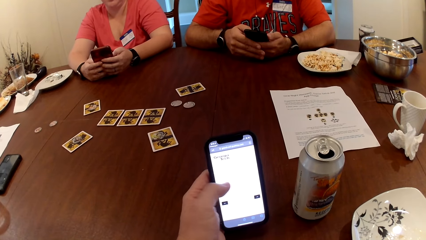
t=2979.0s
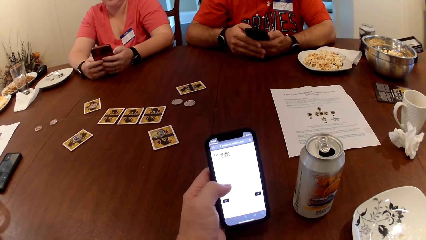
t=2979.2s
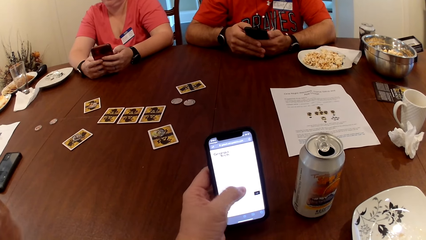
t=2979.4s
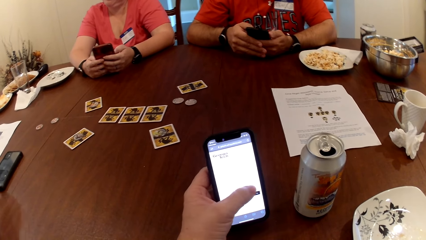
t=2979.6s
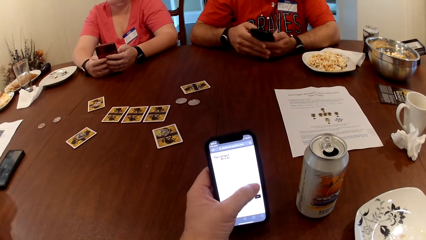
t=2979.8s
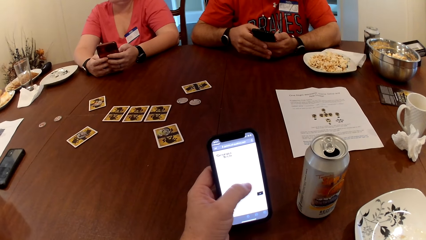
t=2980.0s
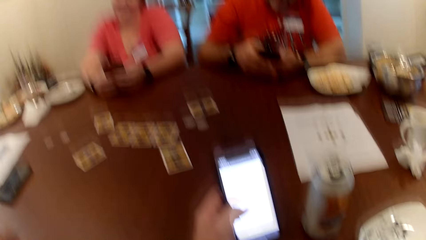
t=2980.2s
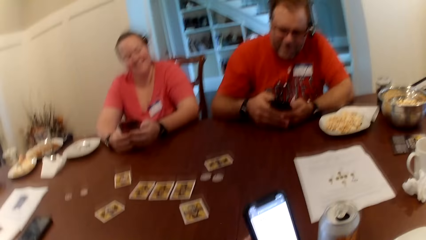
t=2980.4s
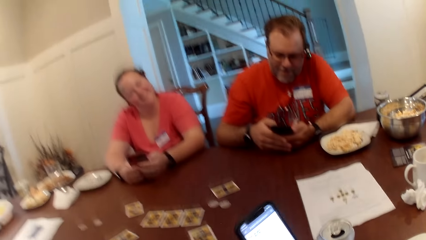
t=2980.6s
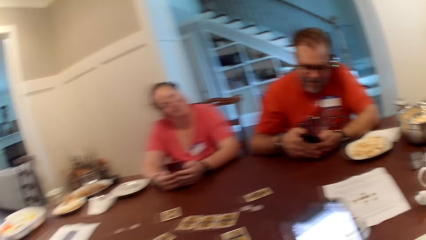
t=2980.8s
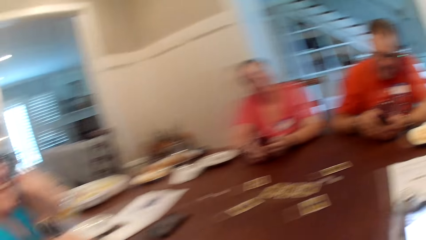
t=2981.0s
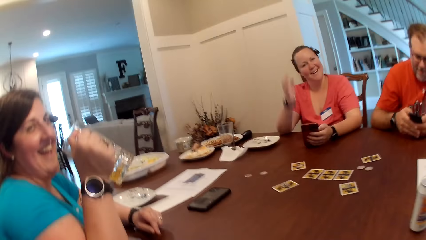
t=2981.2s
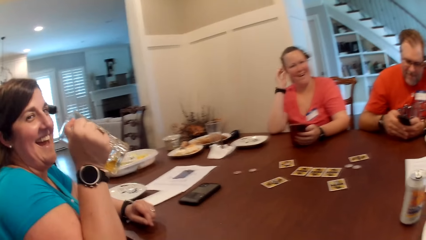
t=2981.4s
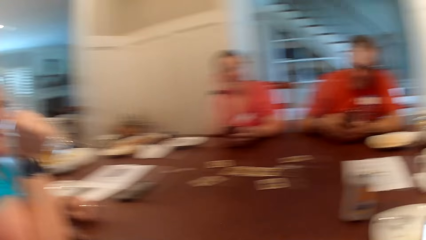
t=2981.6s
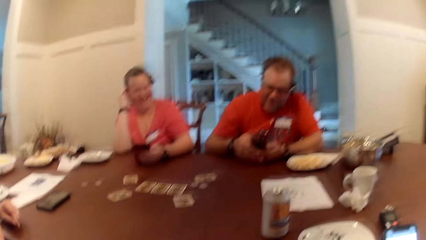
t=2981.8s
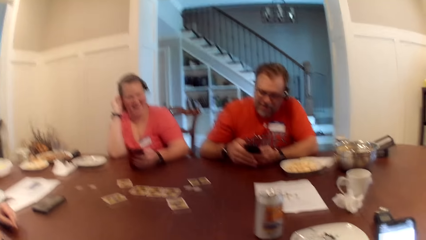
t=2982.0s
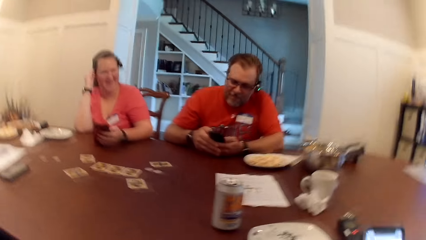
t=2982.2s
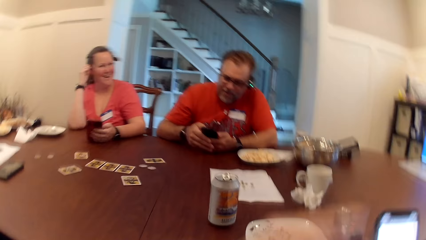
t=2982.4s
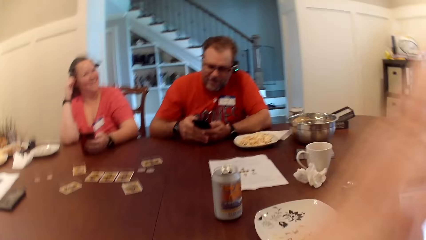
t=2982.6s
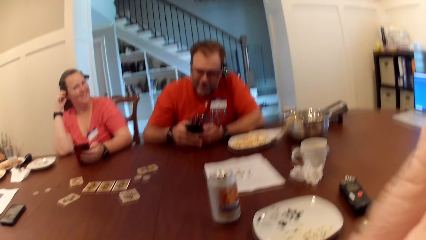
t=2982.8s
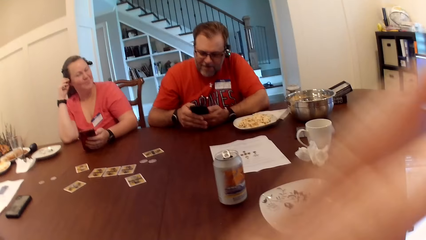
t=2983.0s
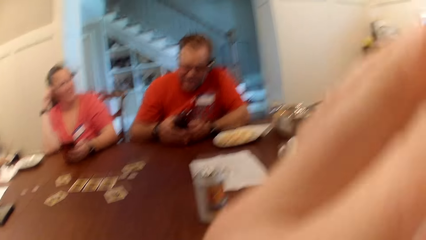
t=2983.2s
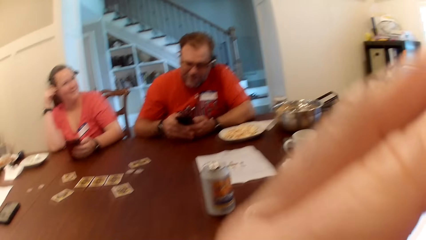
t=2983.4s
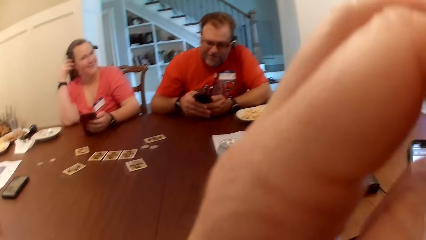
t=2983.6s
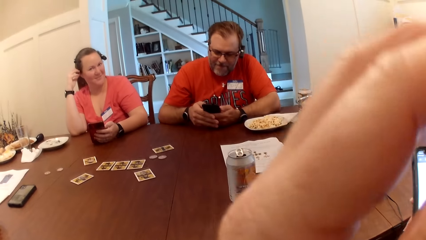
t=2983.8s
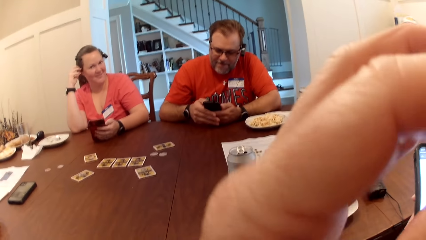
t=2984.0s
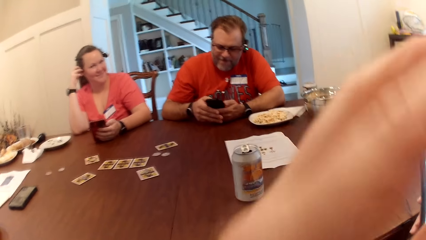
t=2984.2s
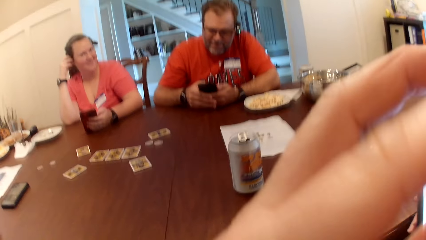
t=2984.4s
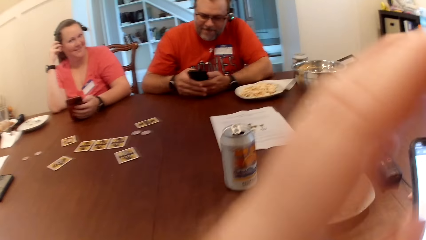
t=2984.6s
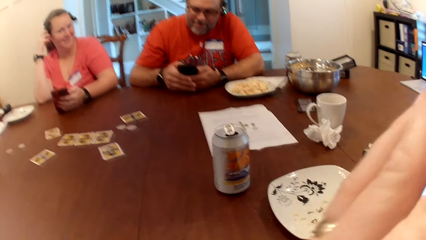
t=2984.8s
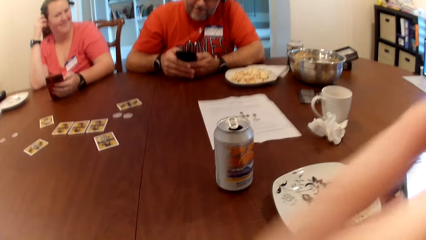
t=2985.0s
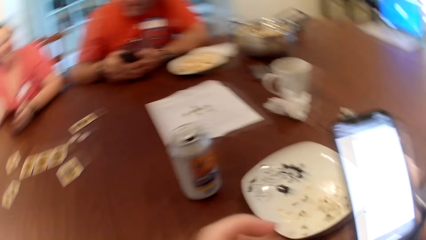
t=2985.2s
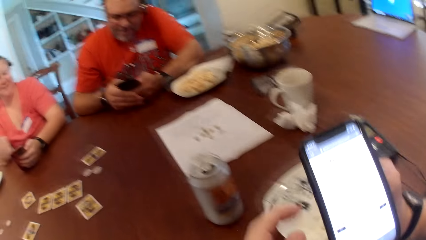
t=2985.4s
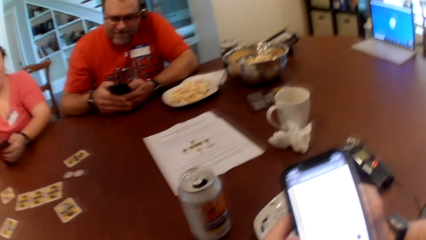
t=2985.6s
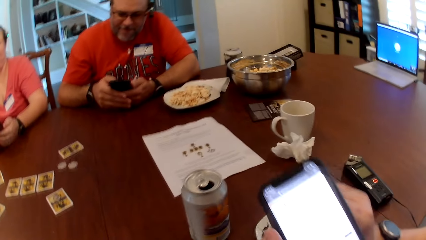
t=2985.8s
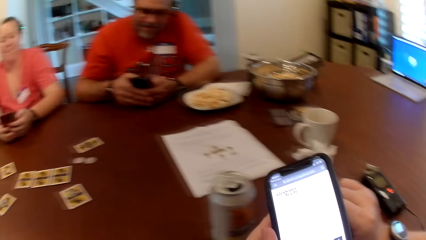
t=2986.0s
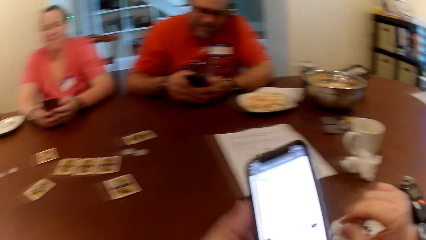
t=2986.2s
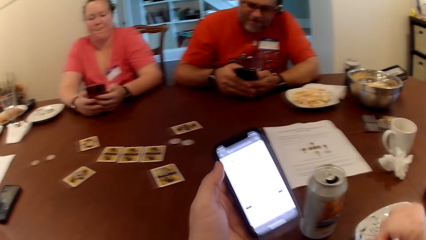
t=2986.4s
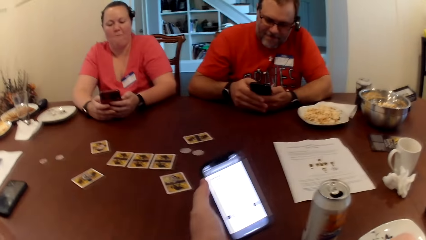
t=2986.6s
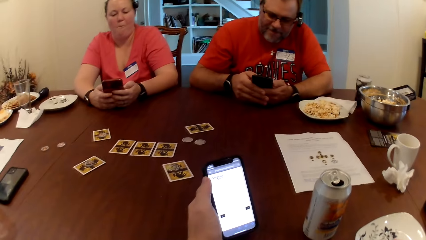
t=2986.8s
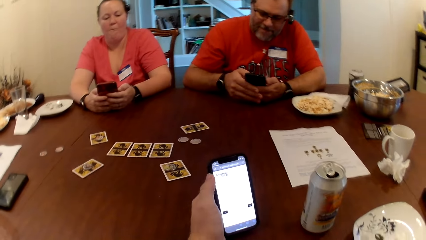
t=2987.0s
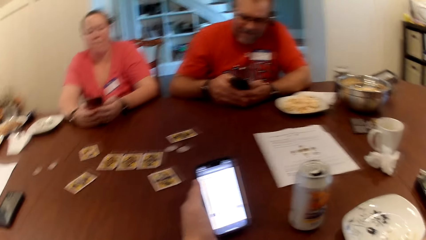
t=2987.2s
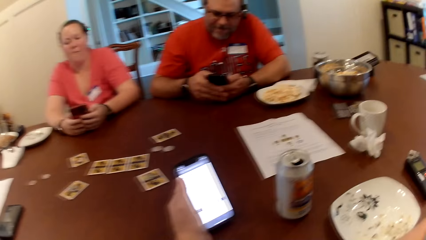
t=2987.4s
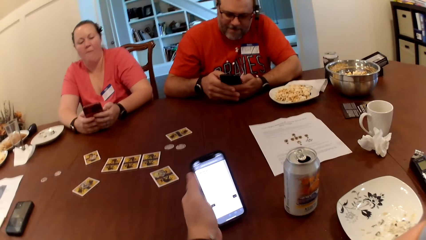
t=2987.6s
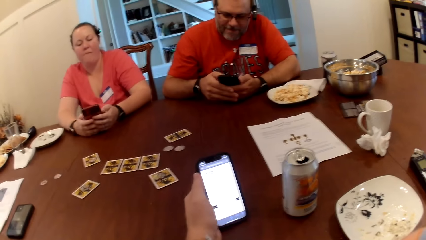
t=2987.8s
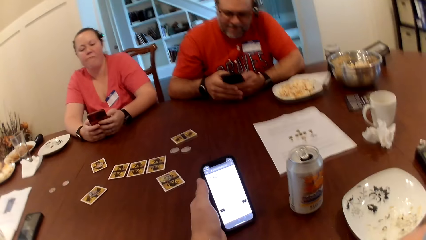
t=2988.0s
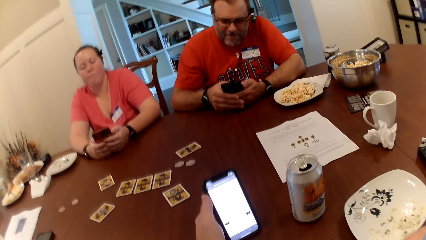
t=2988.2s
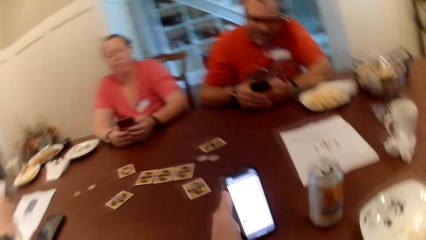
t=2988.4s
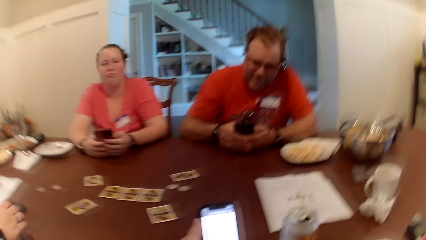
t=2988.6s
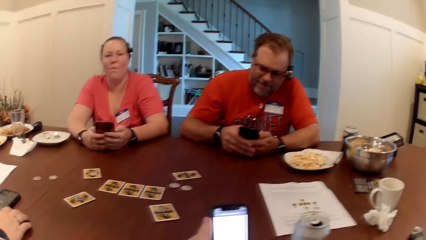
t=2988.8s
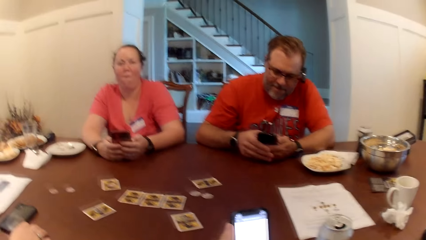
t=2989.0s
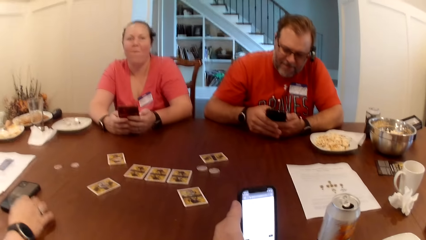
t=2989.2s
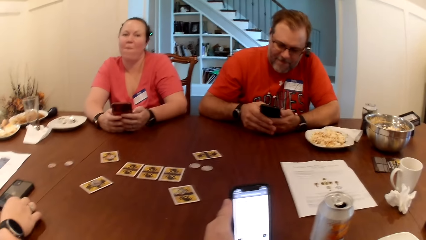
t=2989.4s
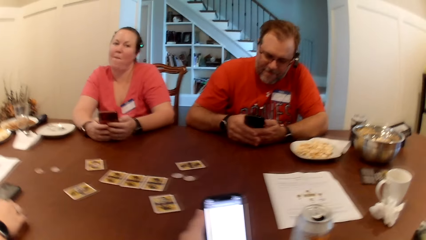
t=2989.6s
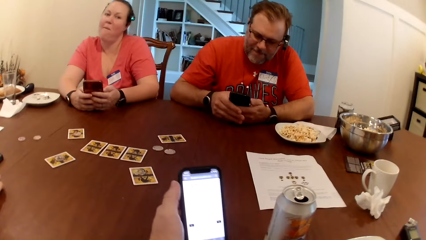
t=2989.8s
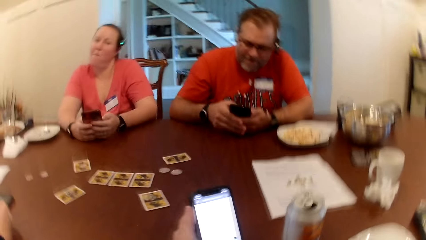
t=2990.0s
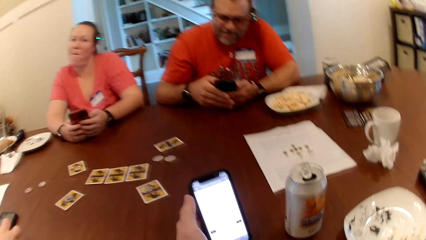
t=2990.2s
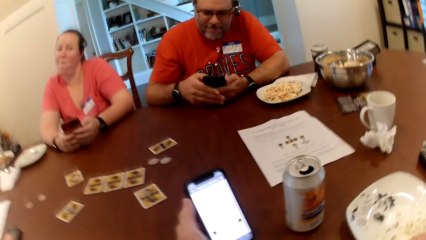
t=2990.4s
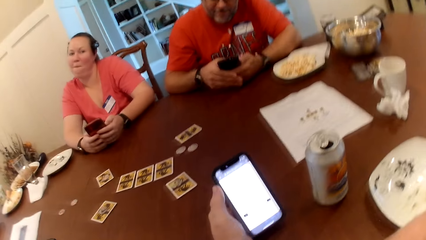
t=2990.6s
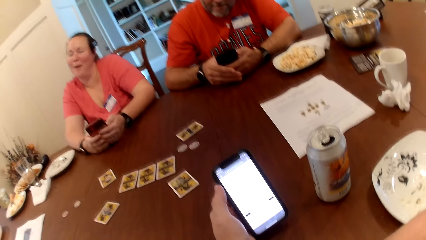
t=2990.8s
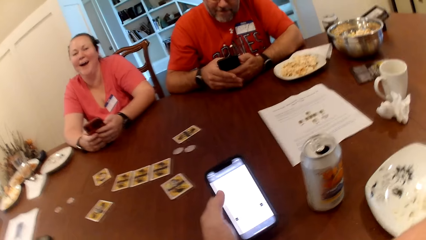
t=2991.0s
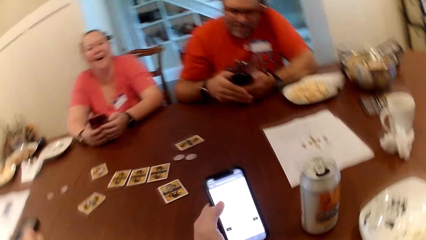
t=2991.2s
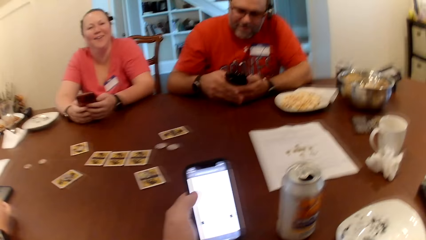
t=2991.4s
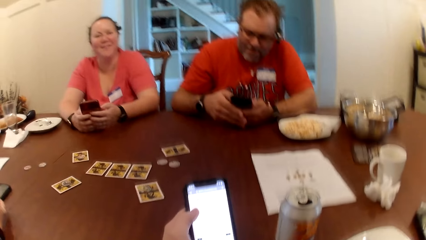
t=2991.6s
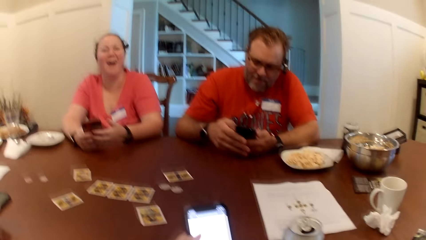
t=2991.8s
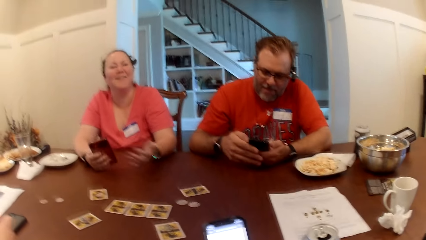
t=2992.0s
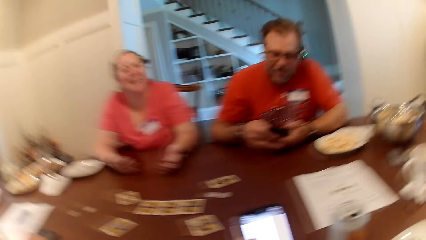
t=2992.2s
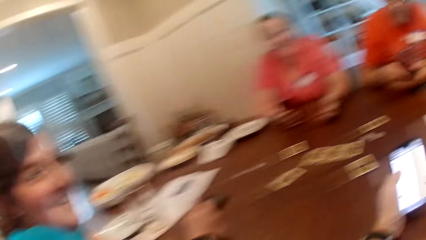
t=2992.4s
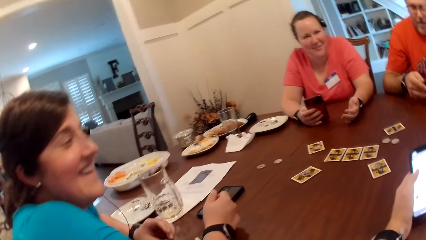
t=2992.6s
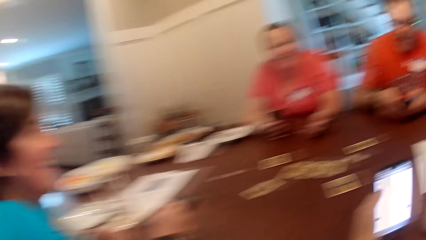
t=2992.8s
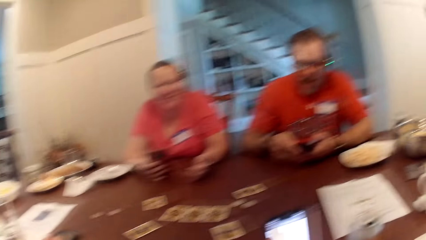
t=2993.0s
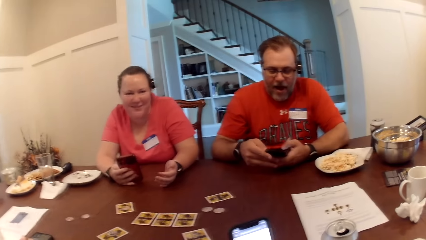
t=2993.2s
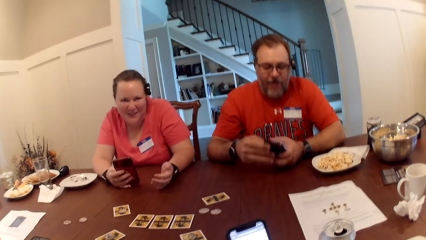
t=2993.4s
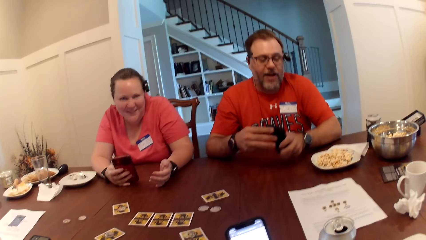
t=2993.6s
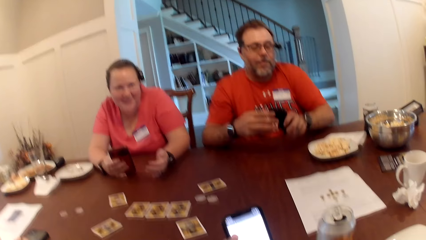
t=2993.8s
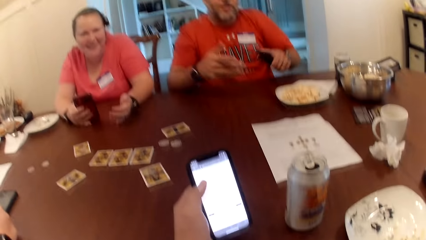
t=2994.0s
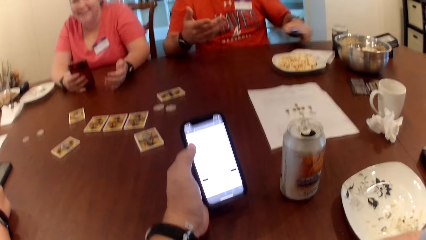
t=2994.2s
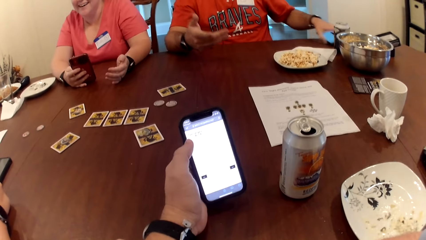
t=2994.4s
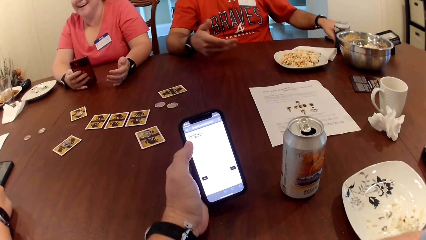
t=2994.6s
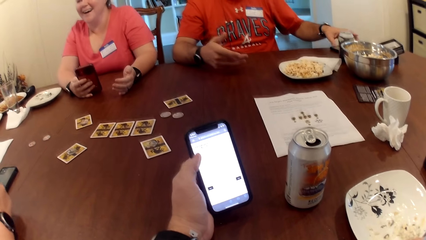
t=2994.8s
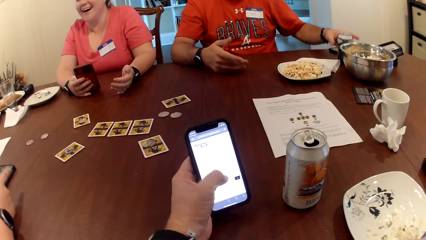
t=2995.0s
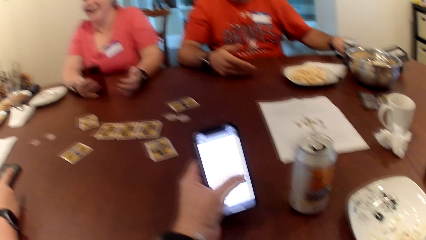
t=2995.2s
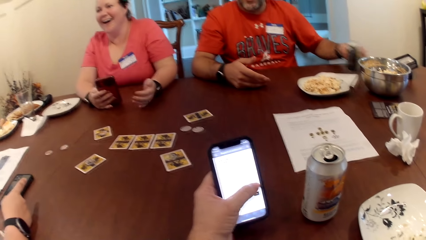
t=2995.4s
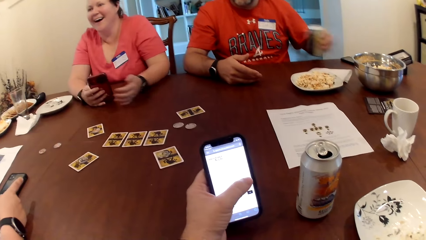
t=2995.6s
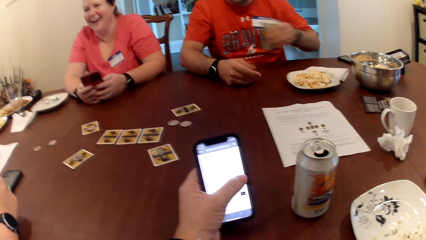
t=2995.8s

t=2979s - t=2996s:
A woman holds a glass cup in her right hand. Another woman adjusts her hair with her right hand. The camera wearer touches his face with his left hand. The other woman interacts with the camera wearer. A man drops the phone on a table with his left hand. The man picks up a can drink on the table with his left hand.
